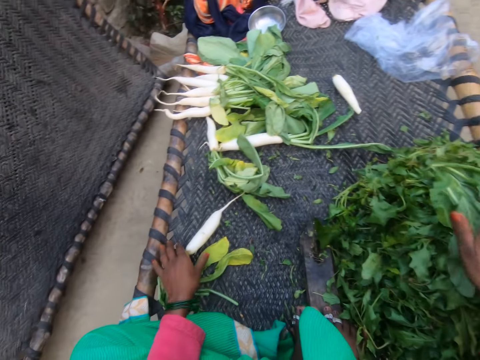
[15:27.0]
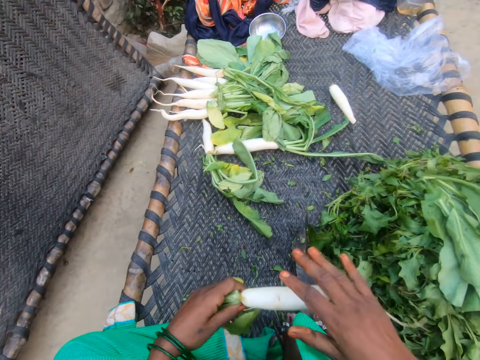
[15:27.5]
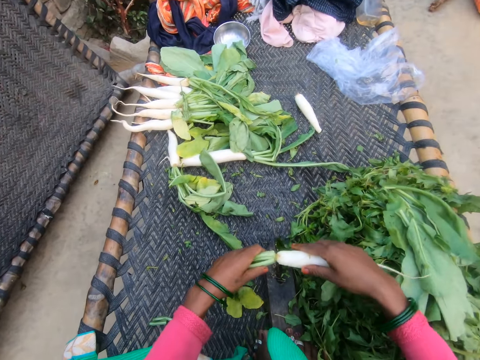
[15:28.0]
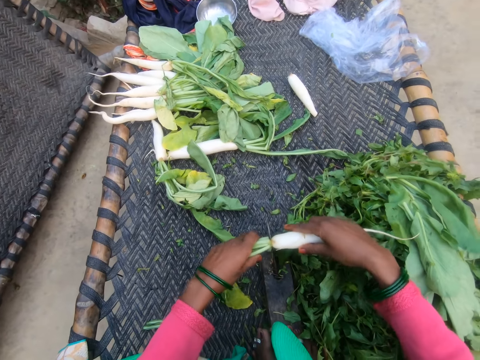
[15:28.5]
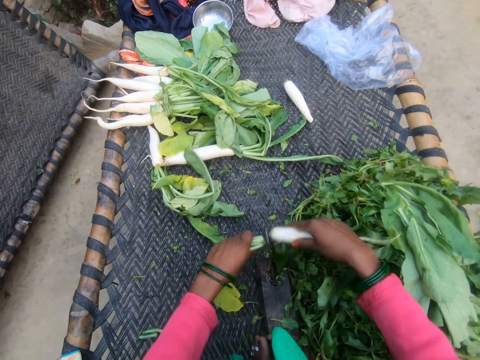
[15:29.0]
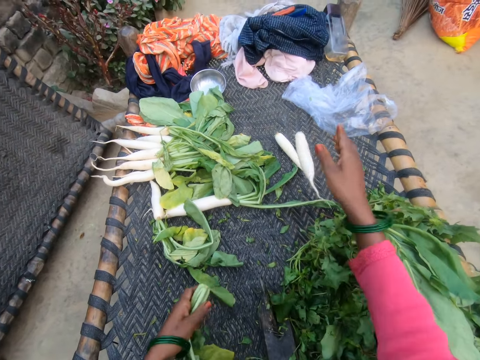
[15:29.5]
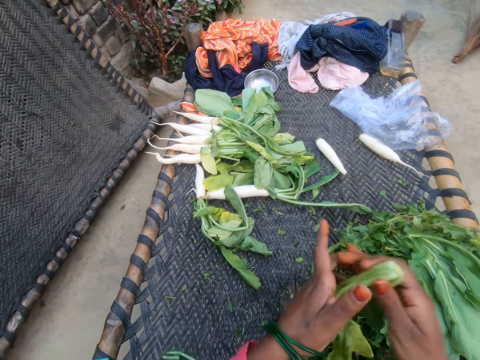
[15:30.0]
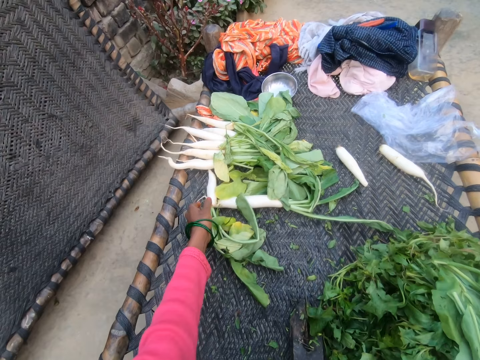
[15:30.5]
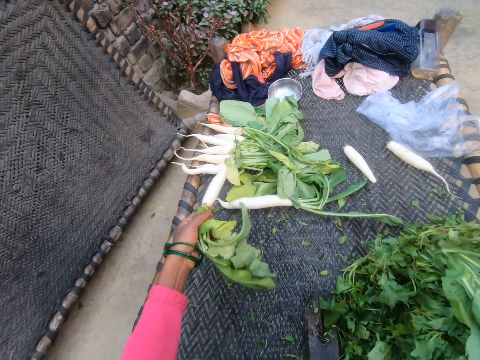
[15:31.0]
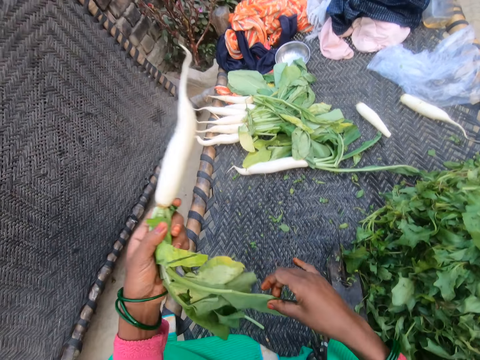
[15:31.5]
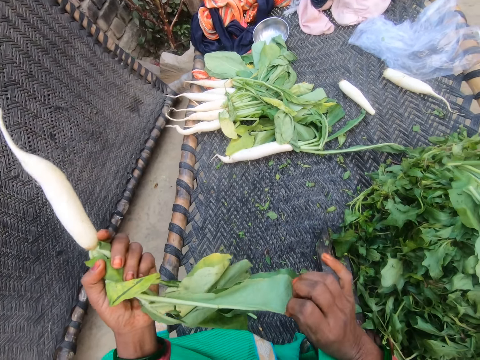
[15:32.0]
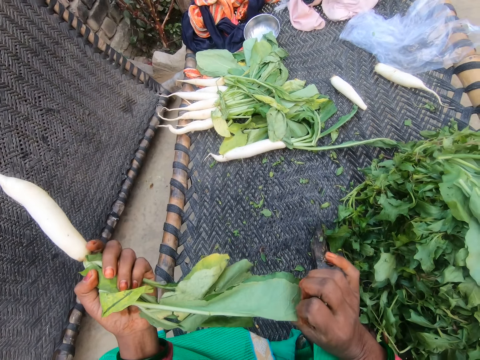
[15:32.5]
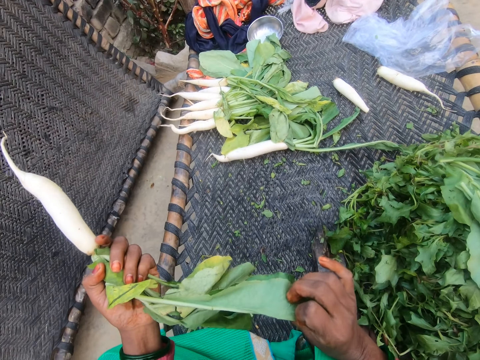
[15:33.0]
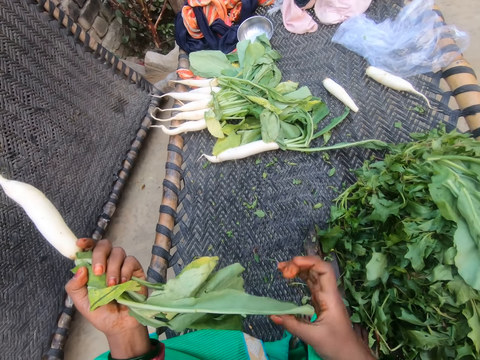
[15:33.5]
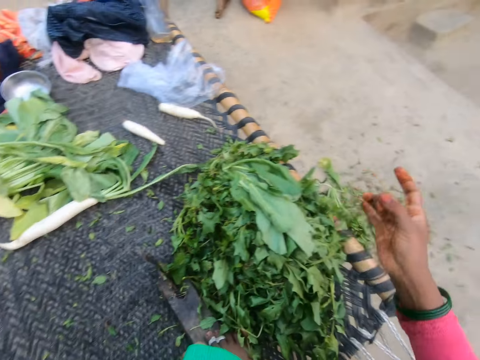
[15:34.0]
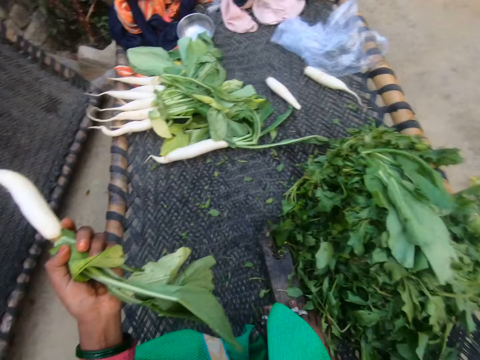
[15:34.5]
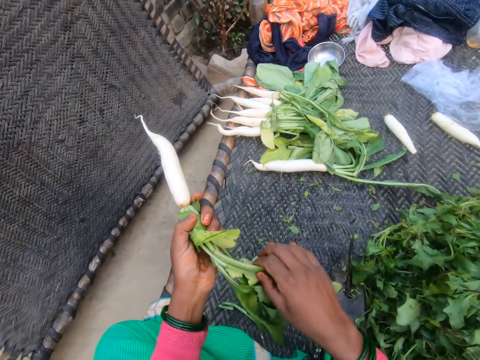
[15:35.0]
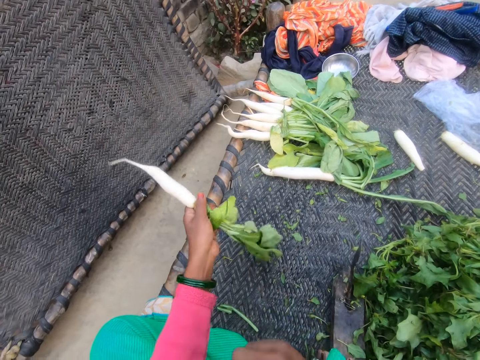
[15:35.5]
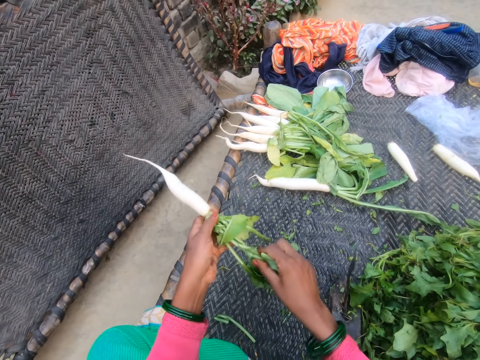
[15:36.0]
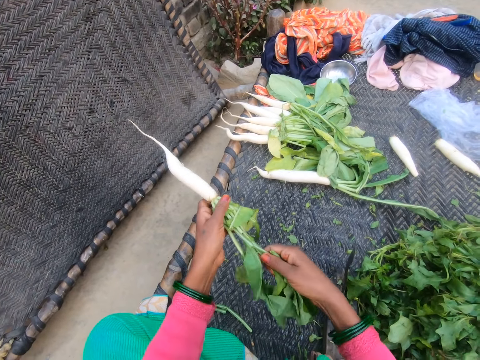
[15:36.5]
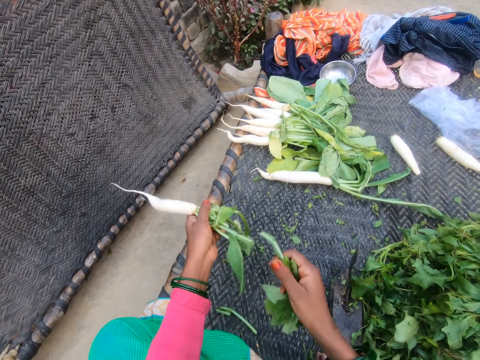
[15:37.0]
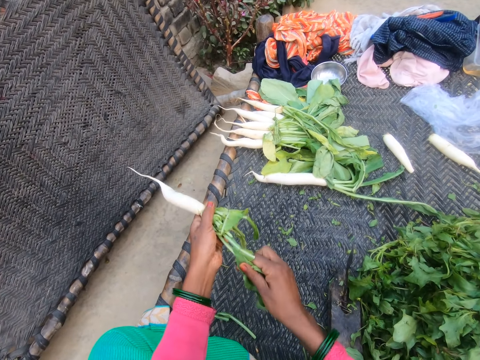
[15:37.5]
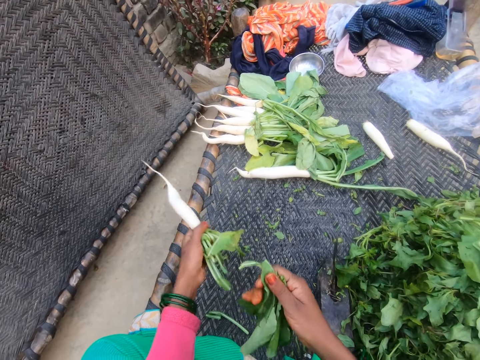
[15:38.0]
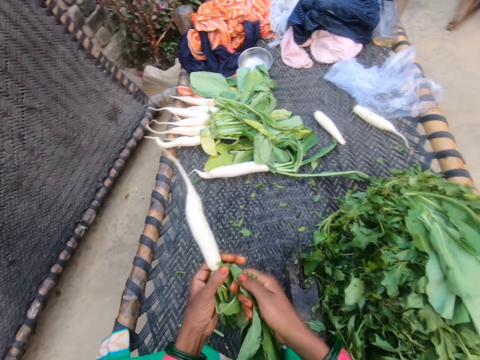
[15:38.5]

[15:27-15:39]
The camera wearer drops plucked leaves on a heap of leaves. They hold the daikon radish or white carrot, remove the stalk from the daikon radish, and put the daikon radish on the table. They throw the stalks on the floor. They pick another white carrot. They hold the daikon radish, look at the daikon radish leaves, move the hand, and remove the leaves from the daikon radish.

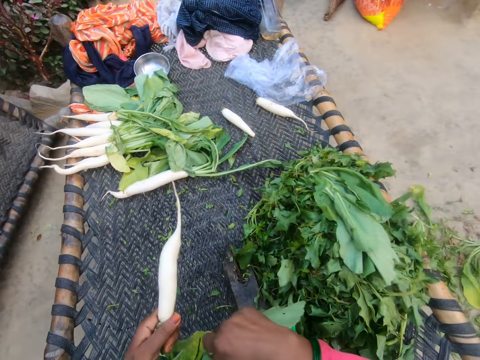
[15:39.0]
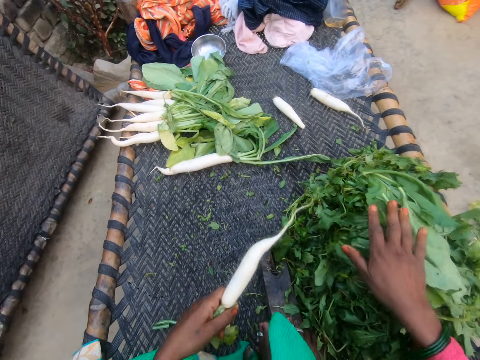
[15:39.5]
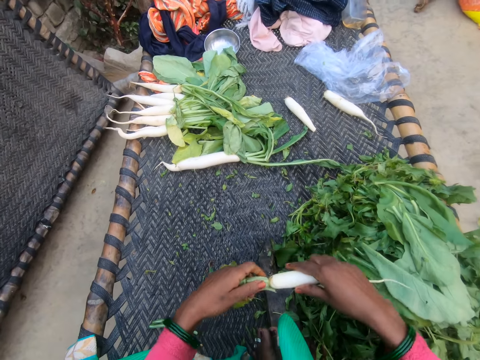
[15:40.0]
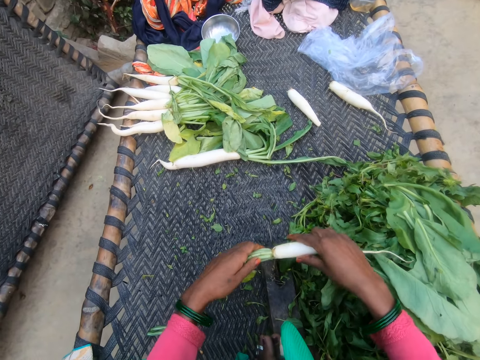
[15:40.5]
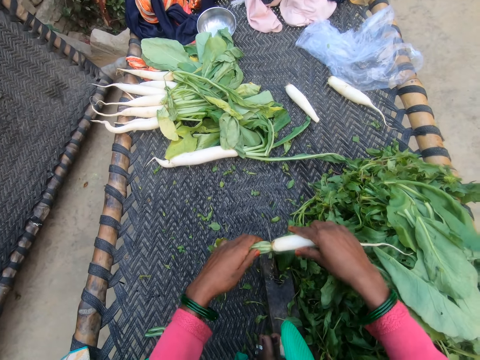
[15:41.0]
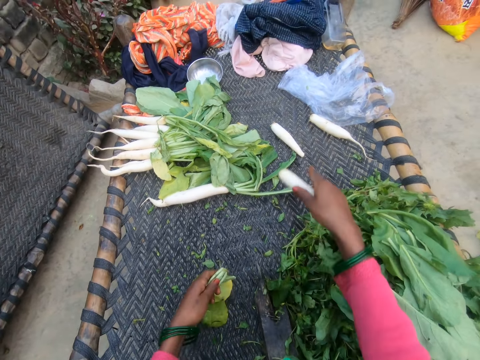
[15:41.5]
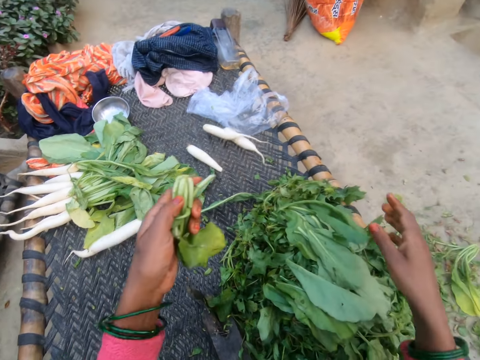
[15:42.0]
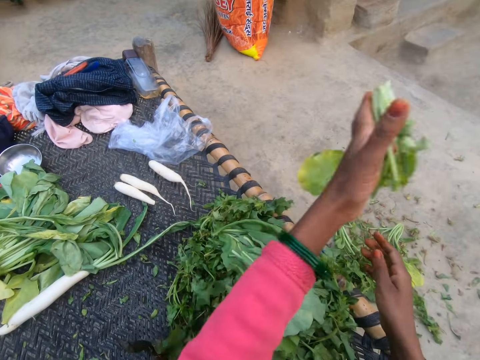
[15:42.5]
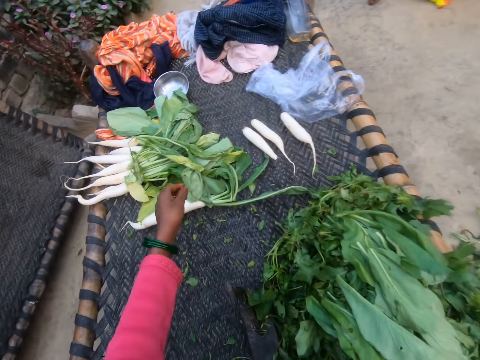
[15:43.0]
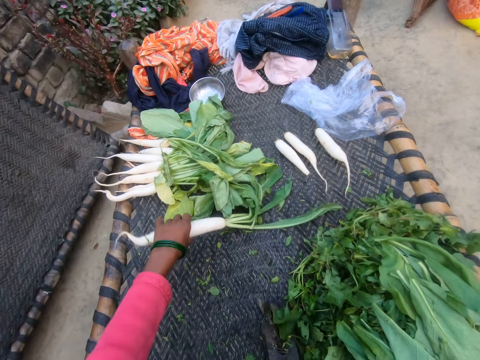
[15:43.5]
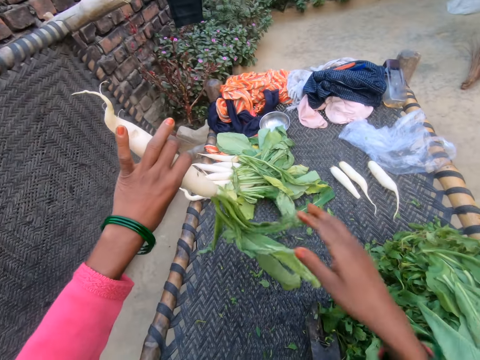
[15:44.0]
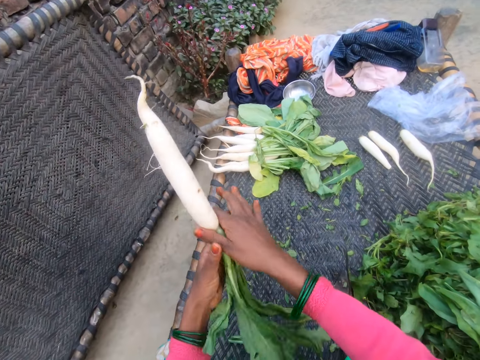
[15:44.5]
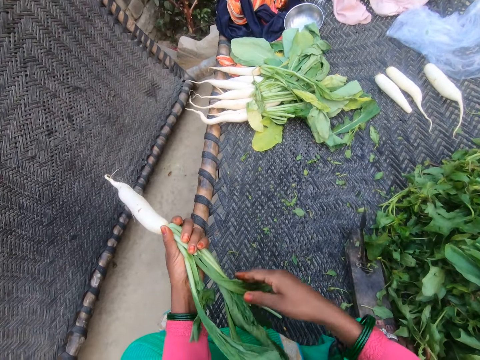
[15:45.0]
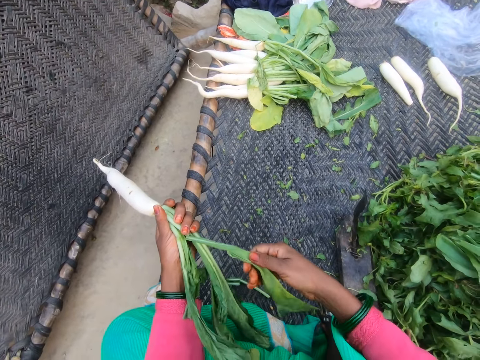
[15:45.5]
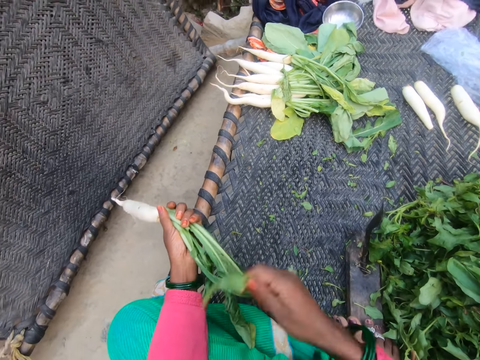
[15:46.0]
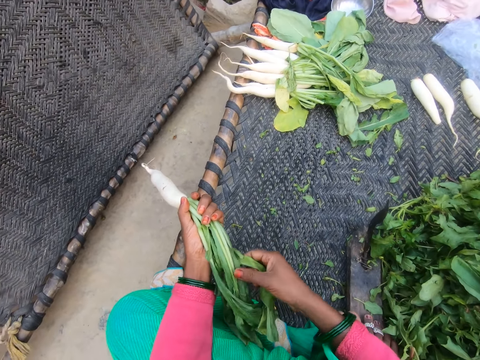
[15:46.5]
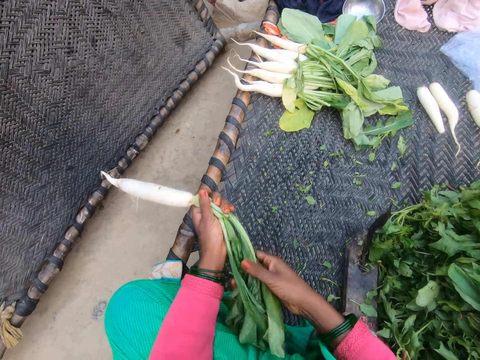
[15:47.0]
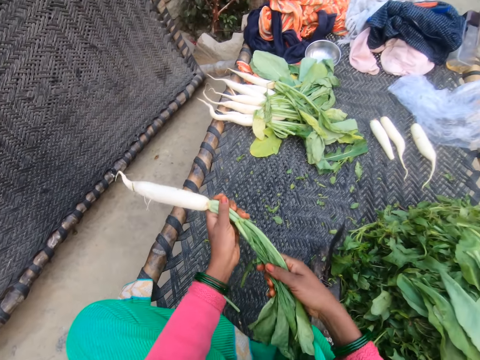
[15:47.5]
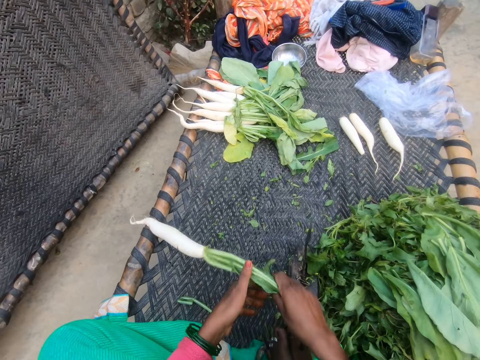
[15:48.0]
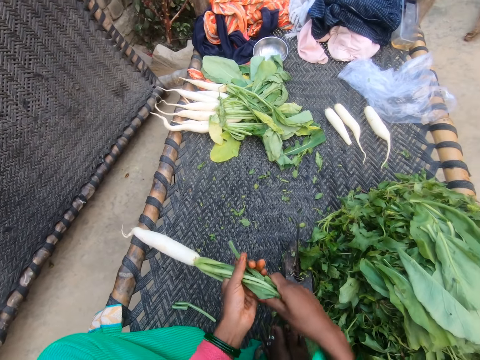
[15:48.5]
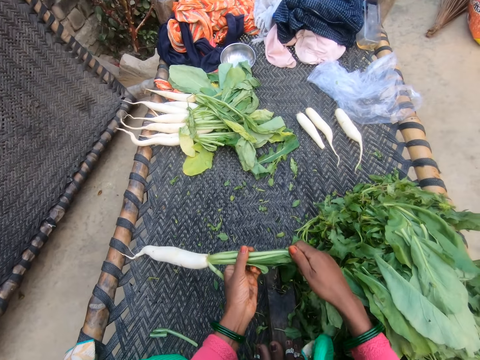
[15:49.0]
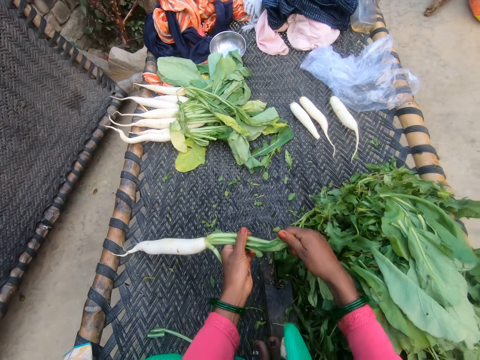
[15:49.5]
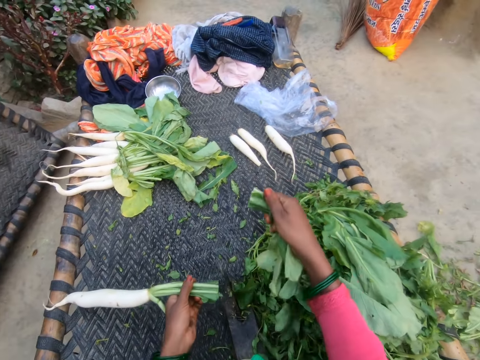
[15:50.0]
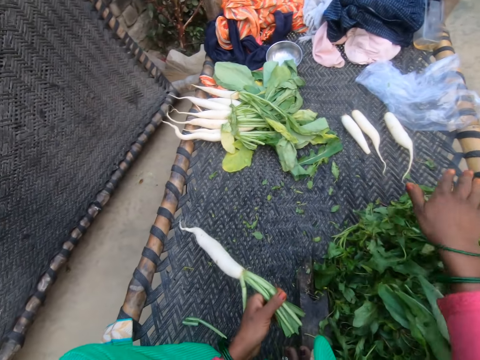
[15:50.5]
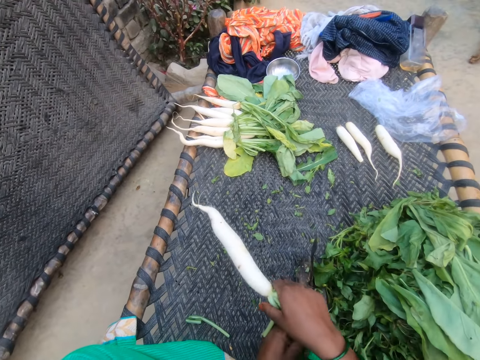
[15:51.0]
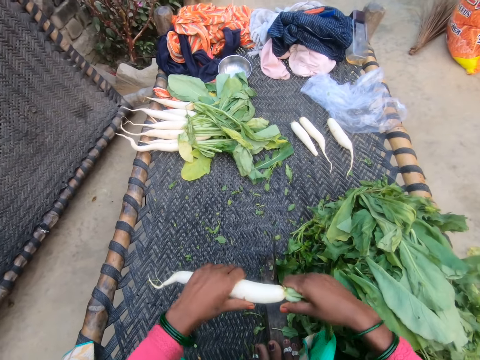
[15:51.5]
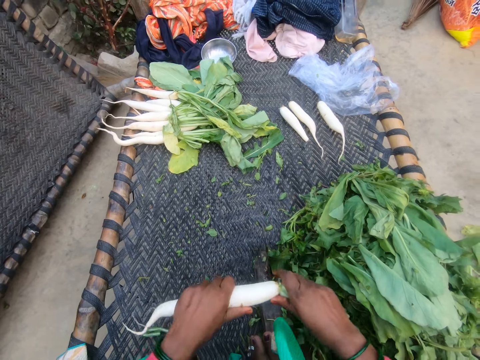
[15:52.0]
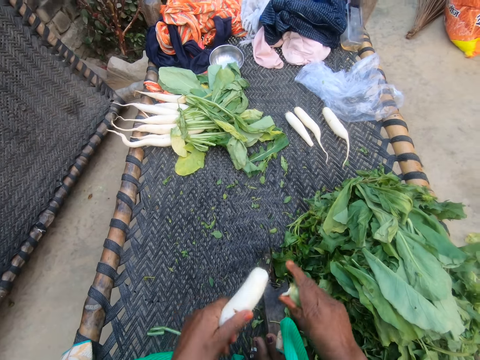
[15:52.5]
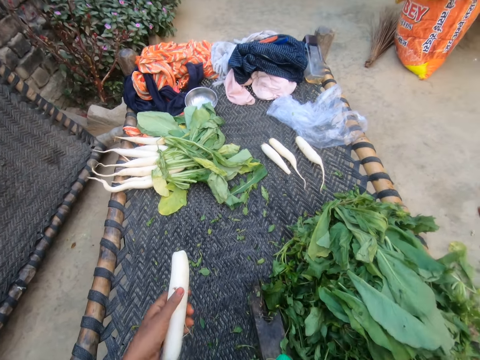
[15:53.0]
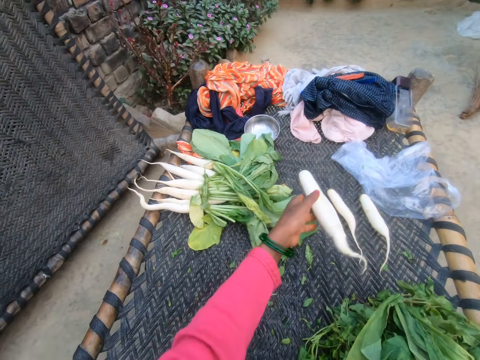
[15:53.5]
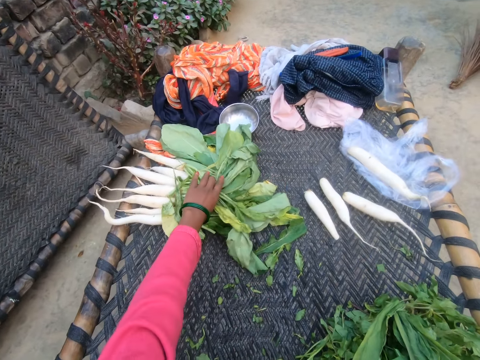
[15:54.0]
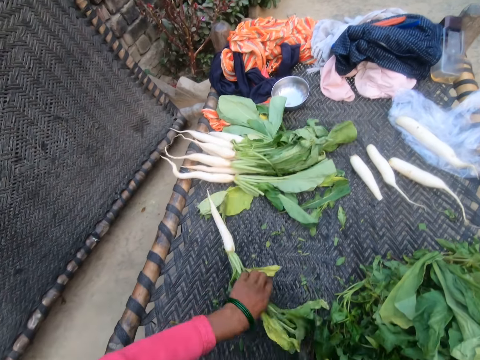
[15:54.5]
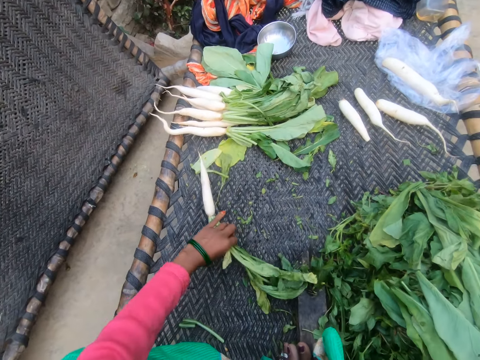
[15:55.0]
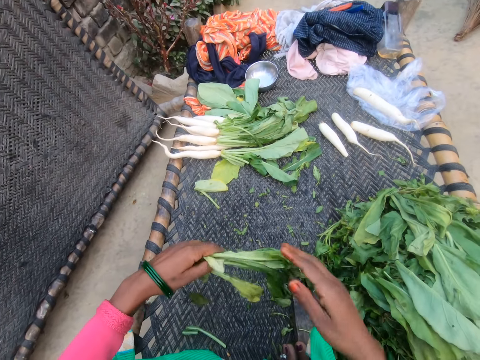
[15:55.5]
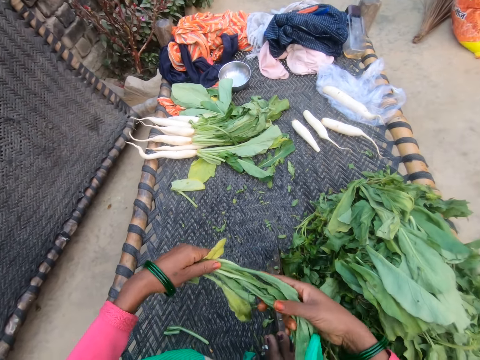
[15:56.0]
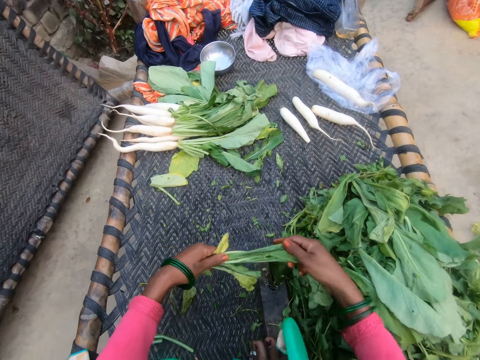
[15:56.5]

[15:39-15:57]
The camera wearer drops plucked leaves on a heap of leaves. They hold the daikon radish or white carrot, cut the stalks from the daikon radish, and put the daikon radish on the table. They hold the daikon radish stalks and throw the daikon radish stalks on the floor. They pick another white carrot. They hold the daikon radish and remove the leaves from the daikon radish. They drop plucked leaves on a heap of leaves. They hold the daikon radish and cut the stalk from the daikon radish. They drop the separated stalk. They put the daikon radish on the table. They pick another white carrot. They hold the daikon radish.
